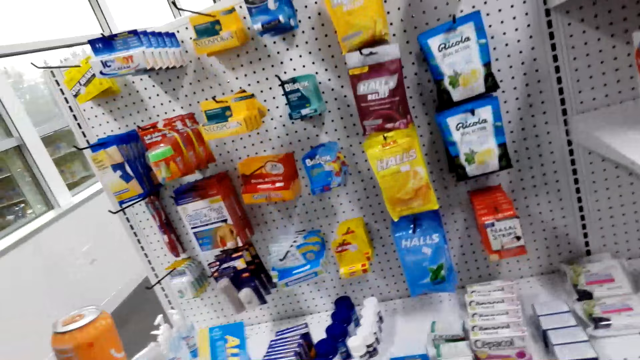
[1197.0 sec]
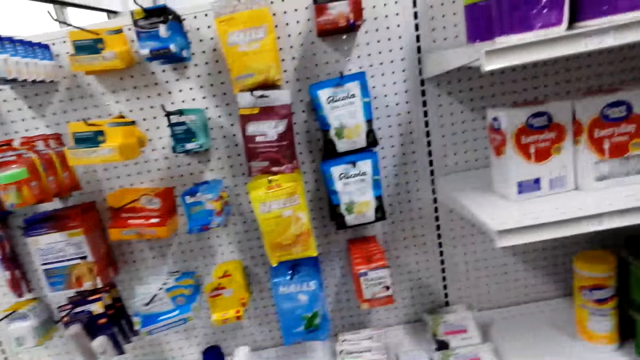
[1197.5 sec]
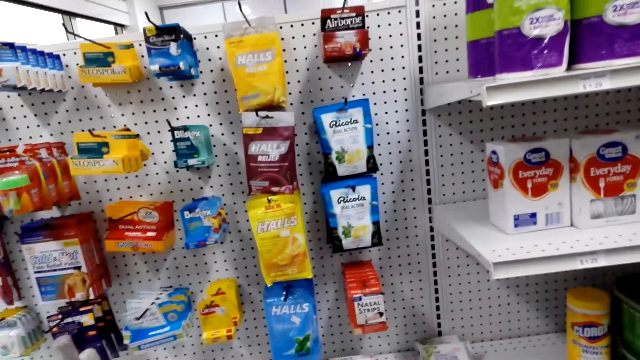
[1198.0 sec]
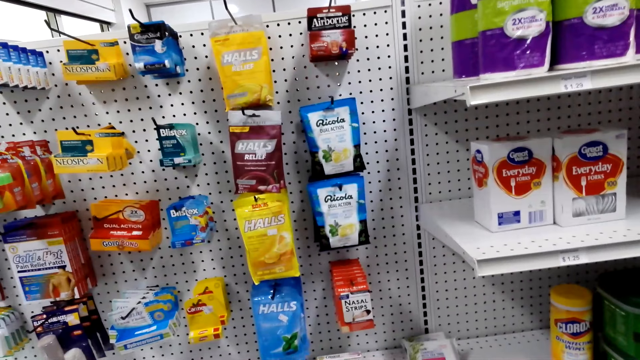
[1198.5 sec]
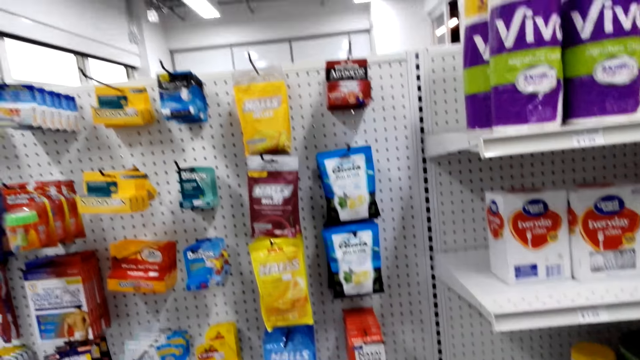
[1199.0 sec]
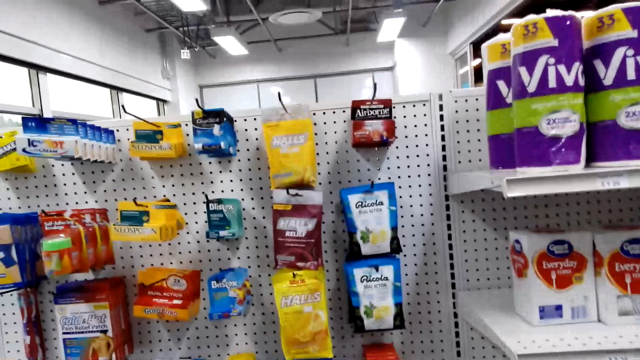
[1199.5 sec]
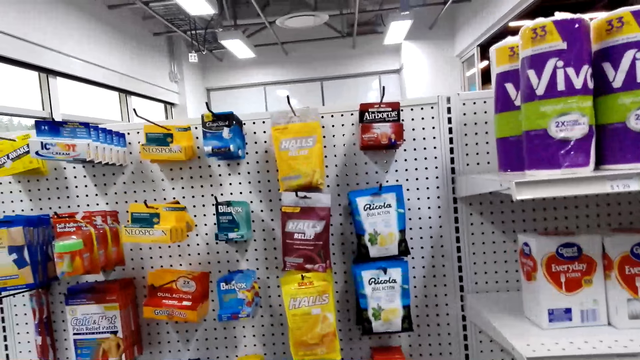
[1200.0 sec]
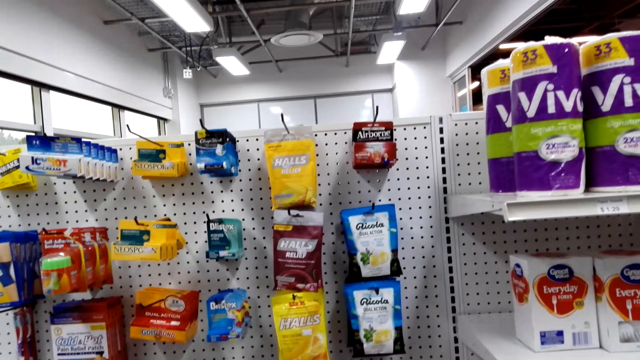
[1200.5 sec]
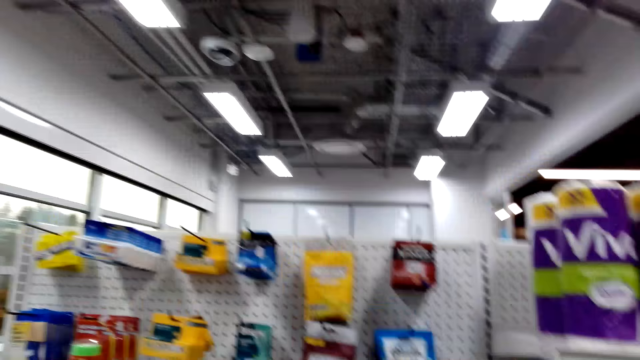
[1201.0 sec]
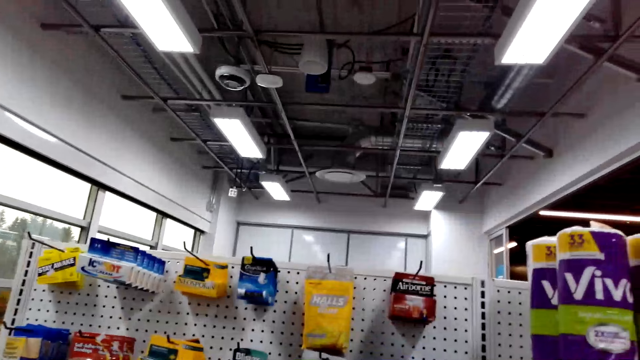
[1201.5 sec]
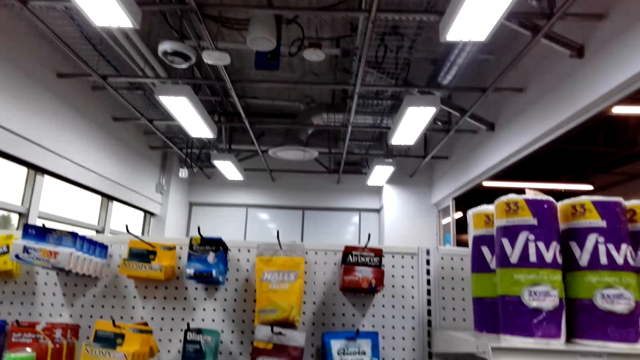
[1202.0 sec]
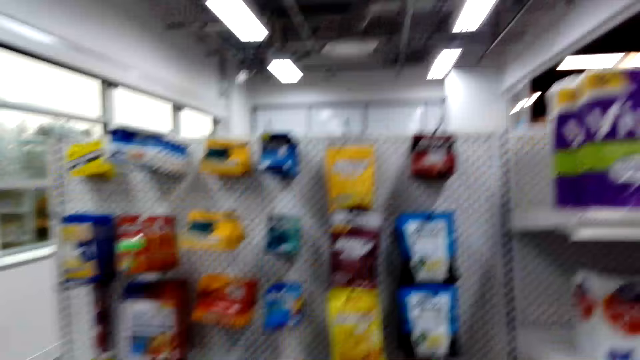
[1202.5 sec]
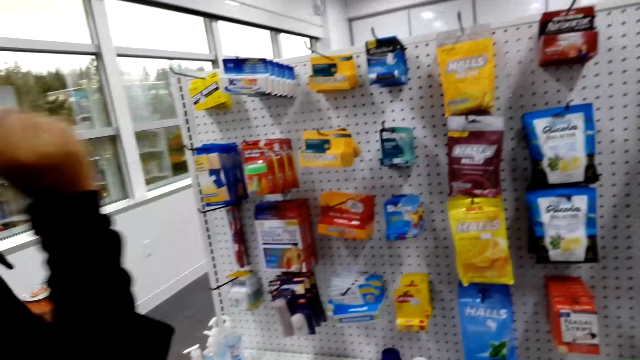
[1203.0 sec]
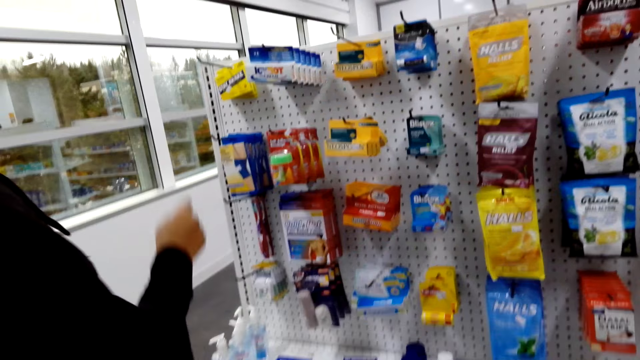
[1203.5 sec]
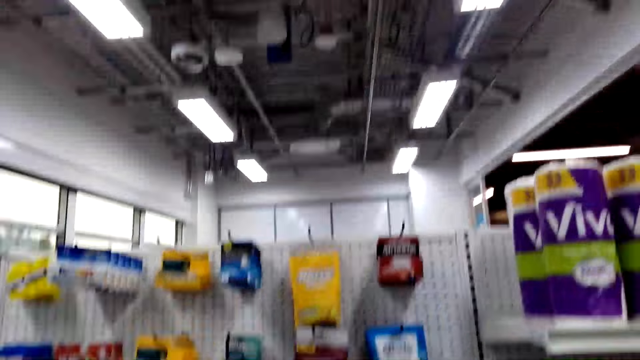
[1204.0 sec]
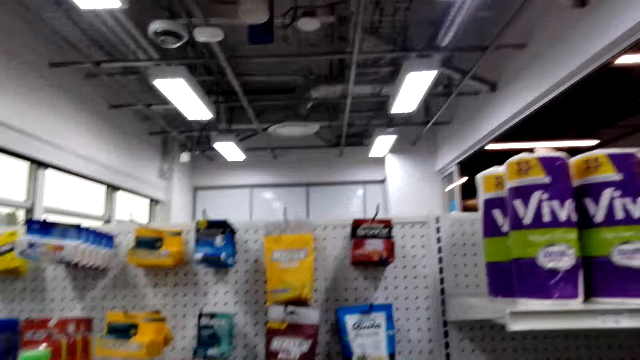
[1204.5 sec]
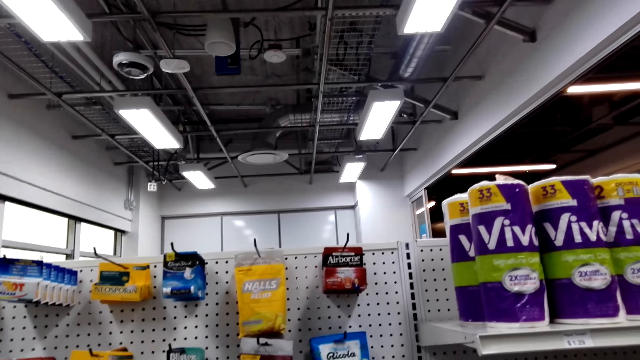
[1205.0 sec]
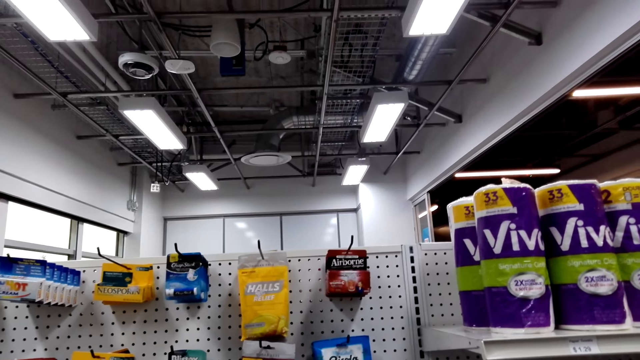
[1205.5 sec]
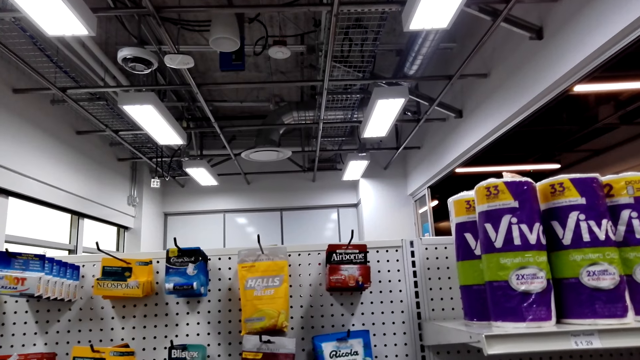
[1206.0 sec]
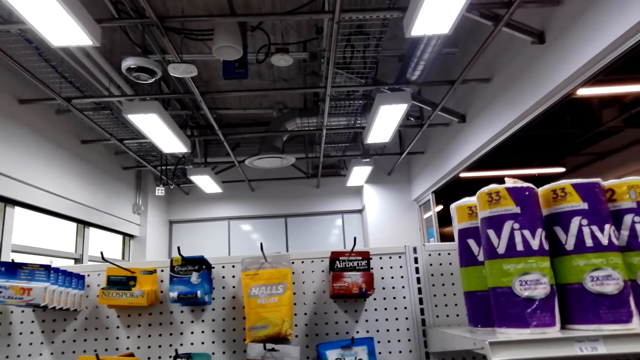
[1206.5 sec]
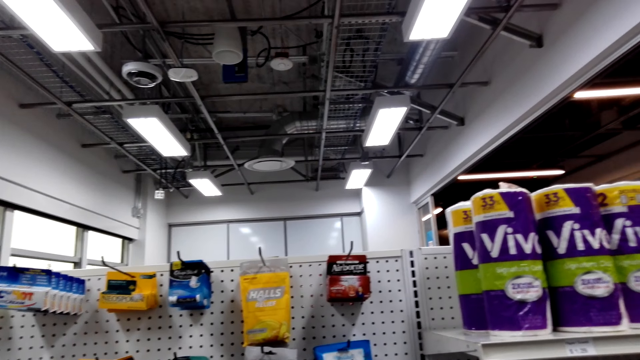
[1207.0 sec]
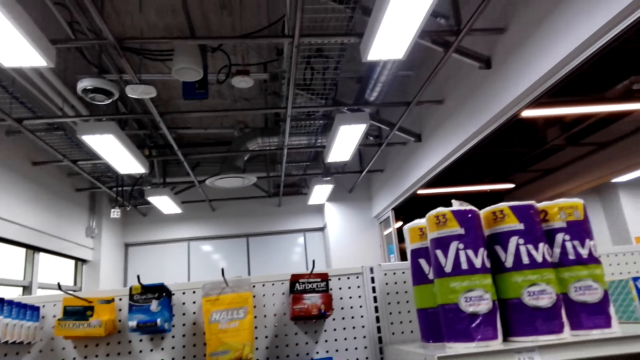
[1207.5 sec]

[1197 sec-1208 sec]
The camera wearer looks at the shelves.

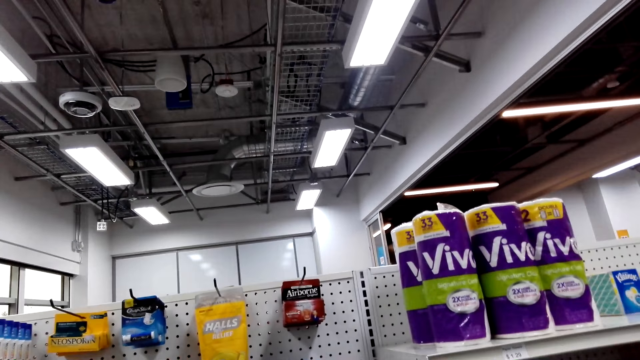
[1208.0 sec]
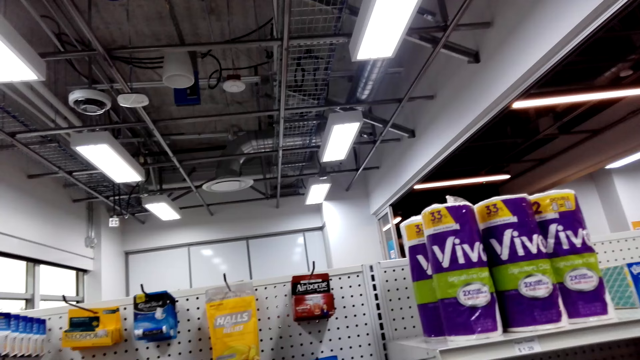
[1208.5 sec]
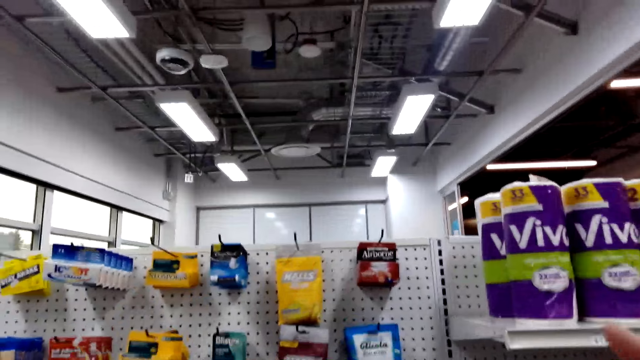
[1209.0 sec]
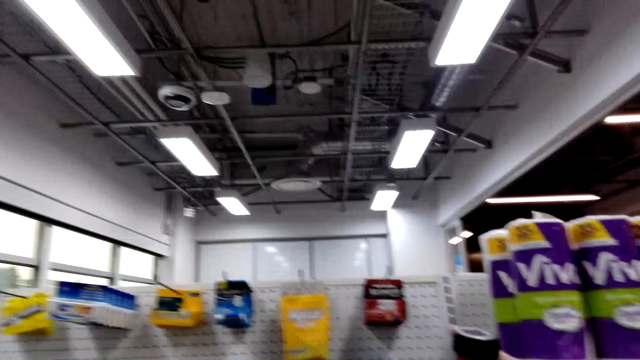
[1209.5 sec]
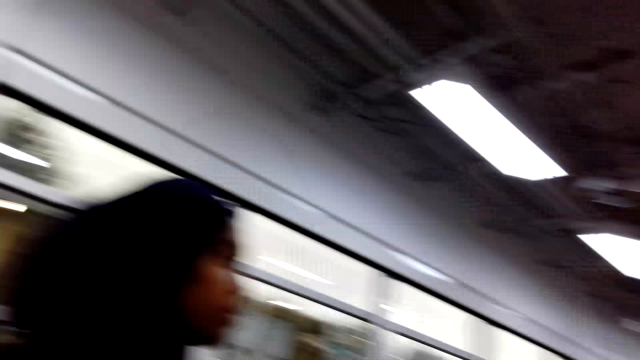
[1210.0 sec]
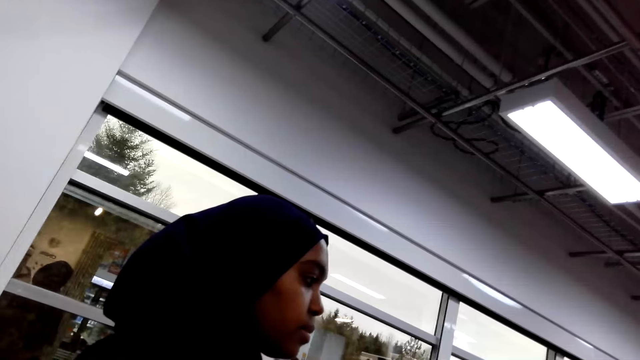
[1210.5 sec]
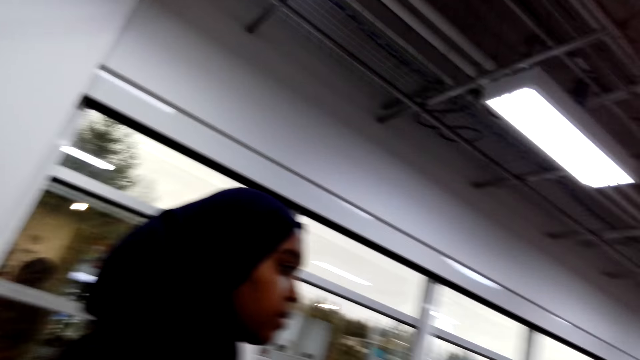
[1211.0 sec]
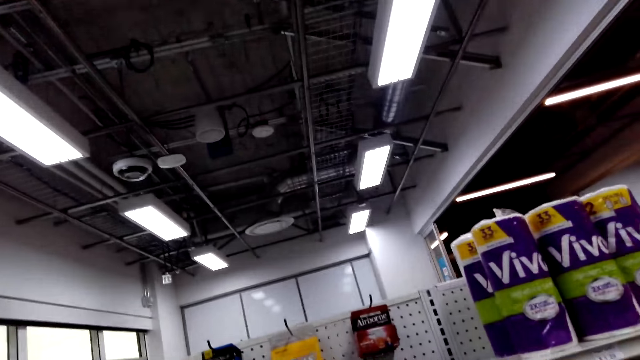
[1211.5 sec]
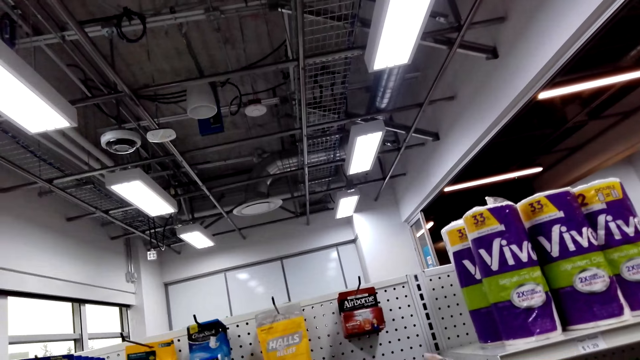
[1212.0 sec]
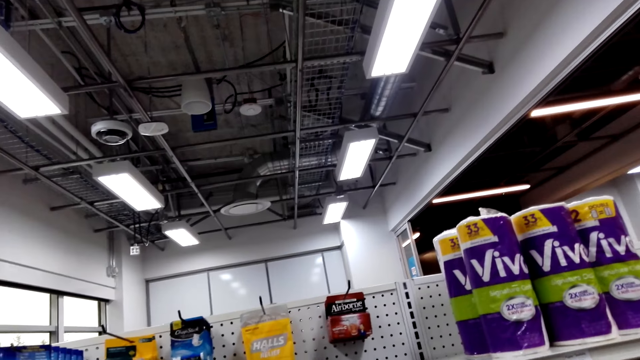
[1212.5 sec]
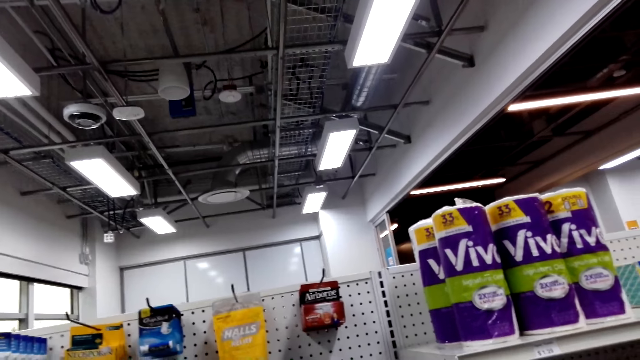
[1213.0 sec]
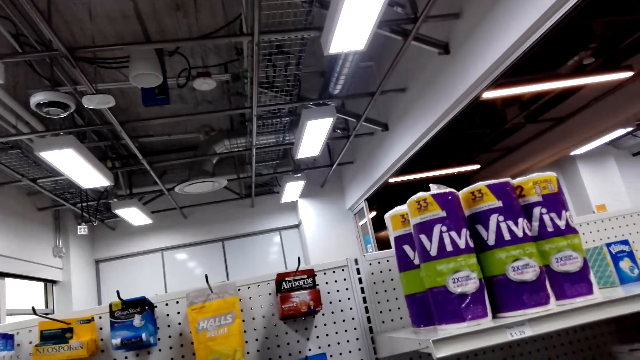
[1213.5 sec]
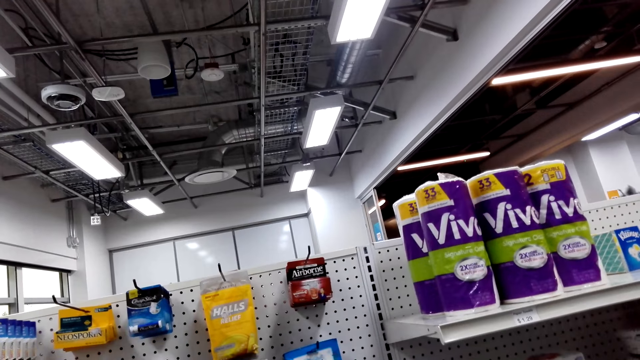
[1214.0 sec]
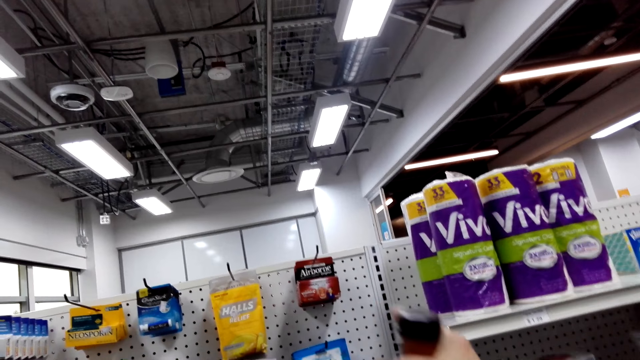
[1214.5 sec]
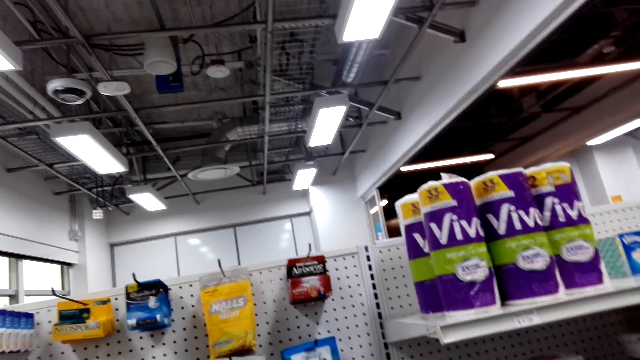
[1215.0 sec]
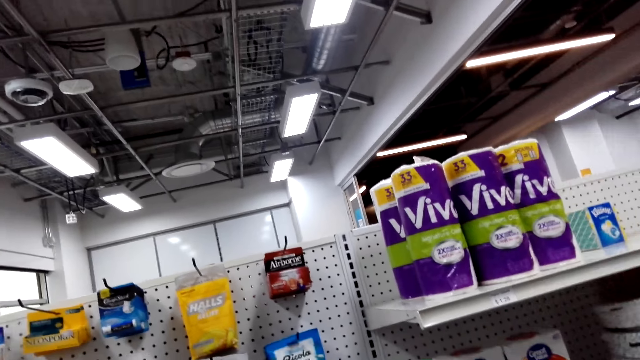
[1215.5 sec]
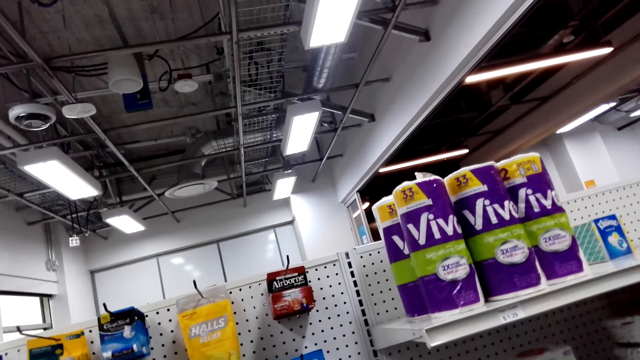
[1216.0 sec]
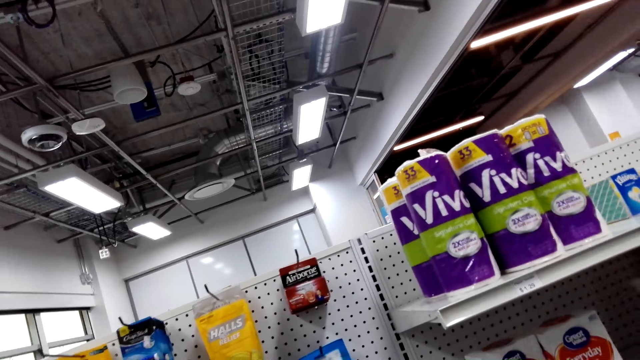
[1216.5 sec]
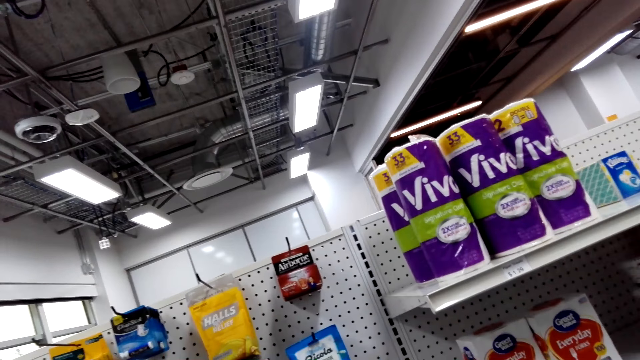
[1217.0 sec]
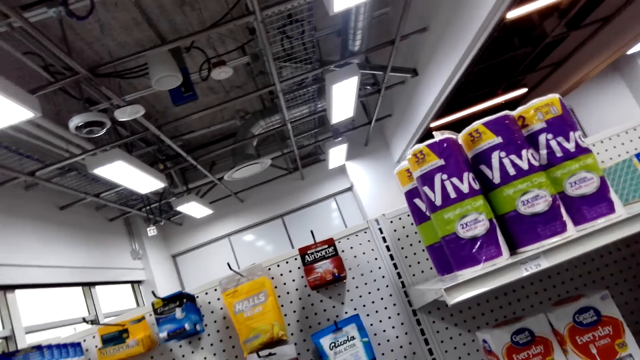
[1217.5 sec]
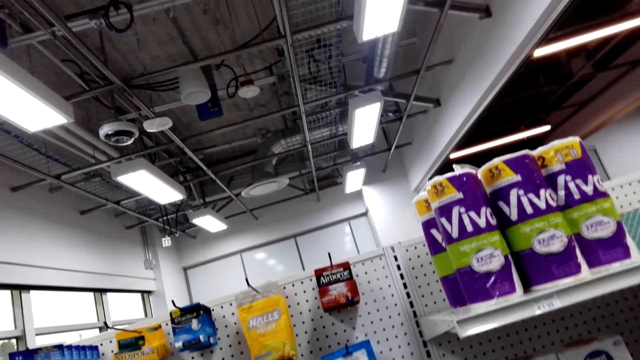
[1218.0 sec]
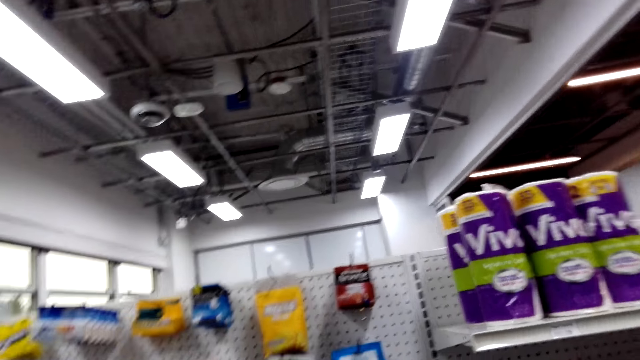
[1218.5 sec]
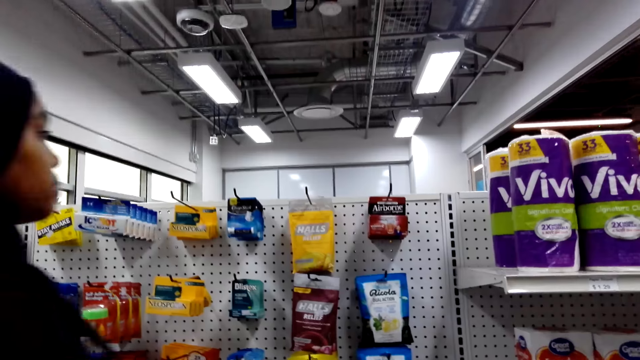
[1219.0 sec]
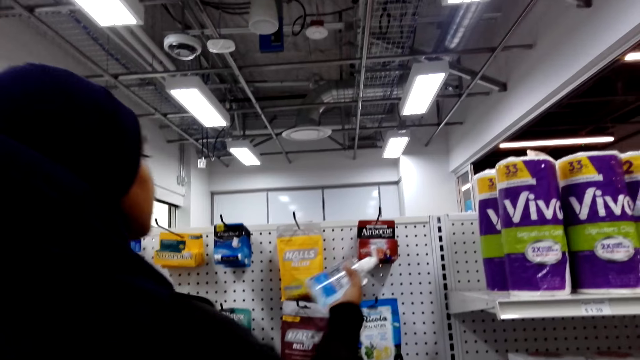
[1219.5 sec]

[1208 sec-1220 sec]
The camera wearer looks at a person. They look at the shelves.
